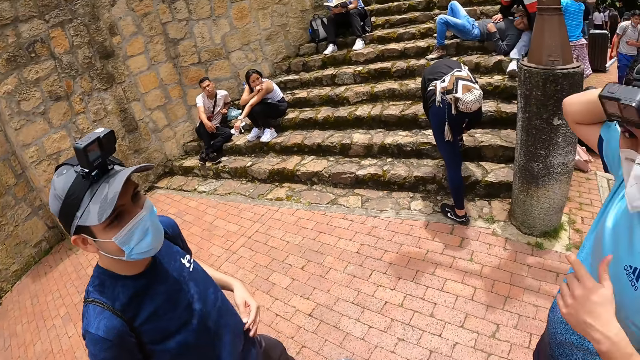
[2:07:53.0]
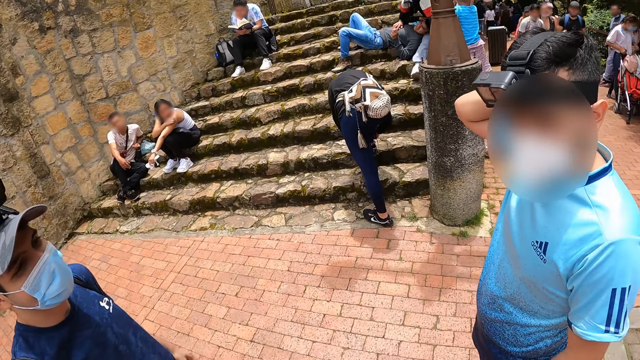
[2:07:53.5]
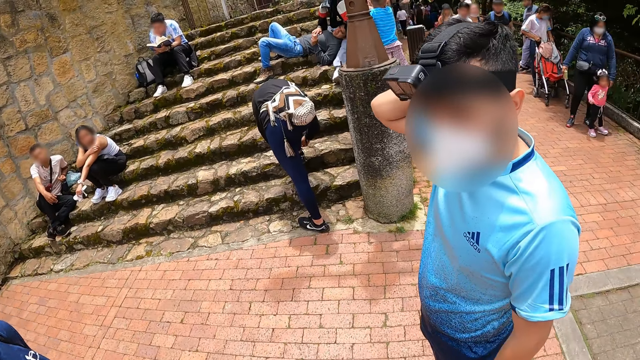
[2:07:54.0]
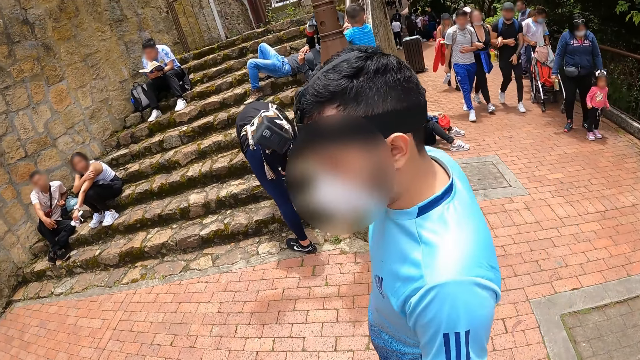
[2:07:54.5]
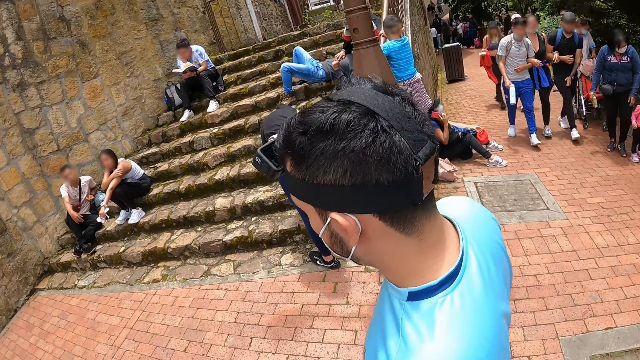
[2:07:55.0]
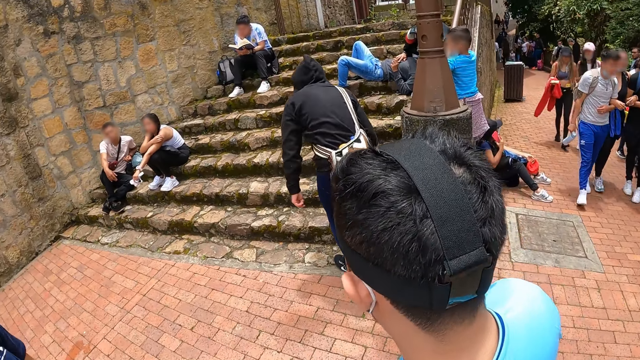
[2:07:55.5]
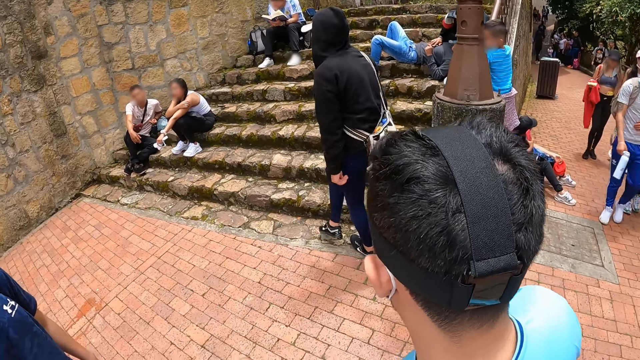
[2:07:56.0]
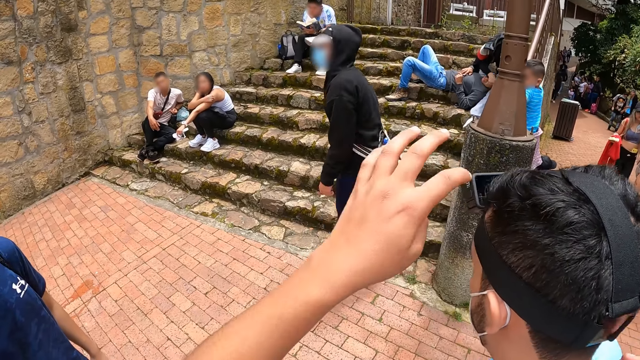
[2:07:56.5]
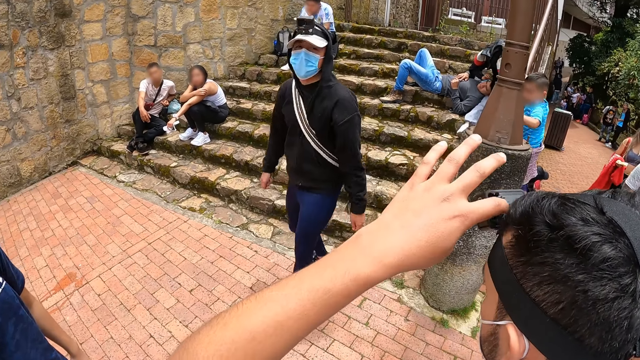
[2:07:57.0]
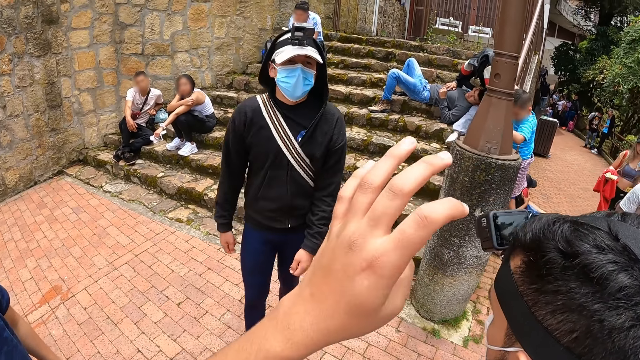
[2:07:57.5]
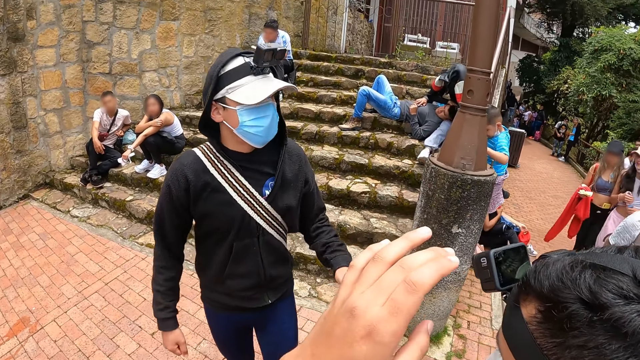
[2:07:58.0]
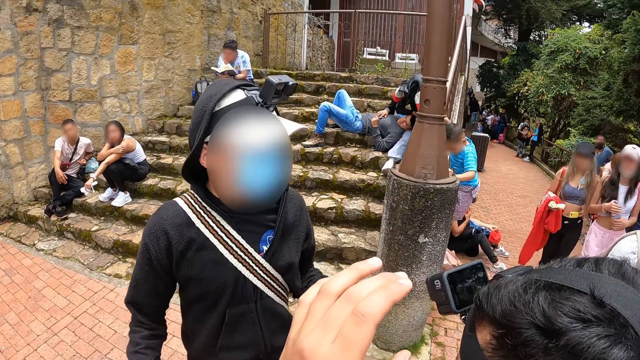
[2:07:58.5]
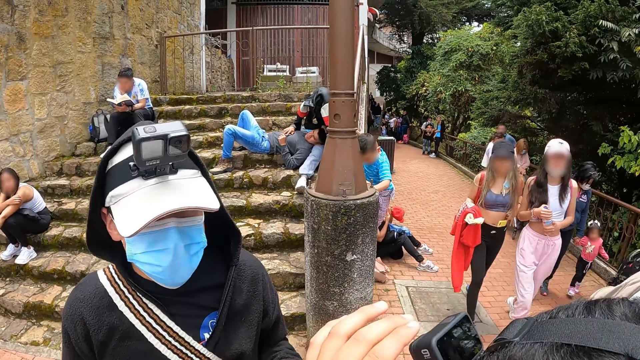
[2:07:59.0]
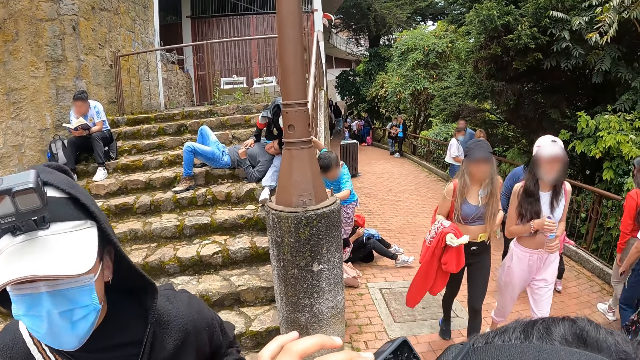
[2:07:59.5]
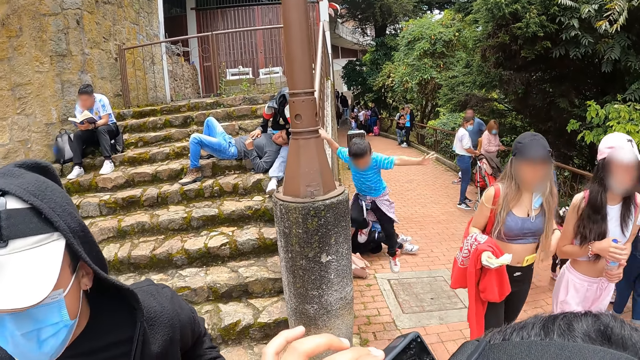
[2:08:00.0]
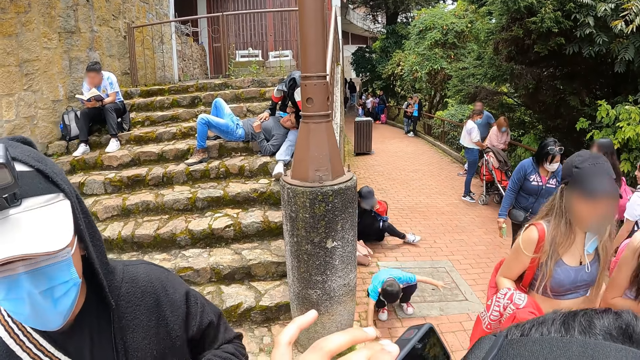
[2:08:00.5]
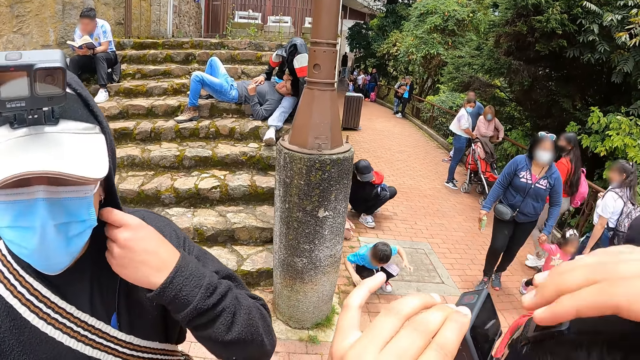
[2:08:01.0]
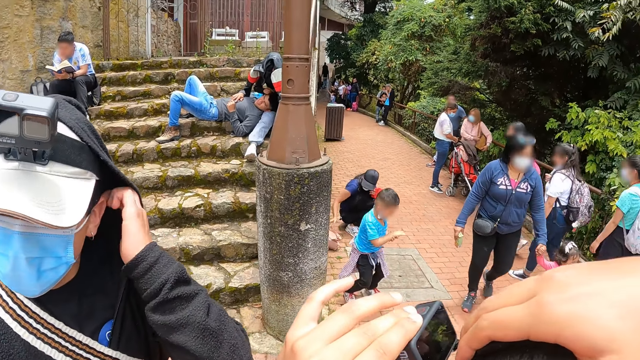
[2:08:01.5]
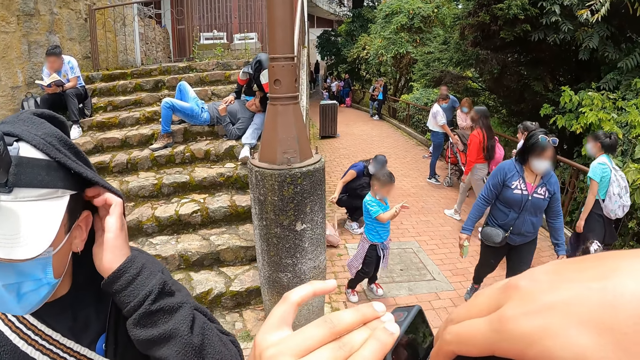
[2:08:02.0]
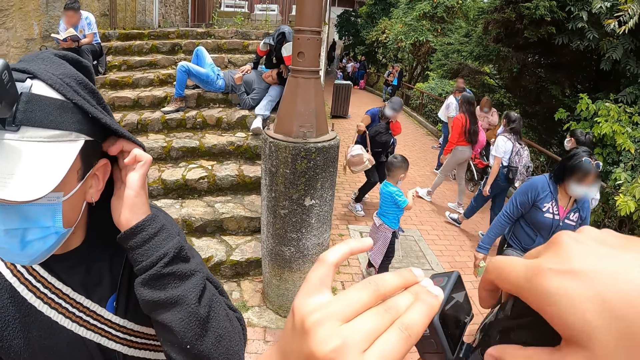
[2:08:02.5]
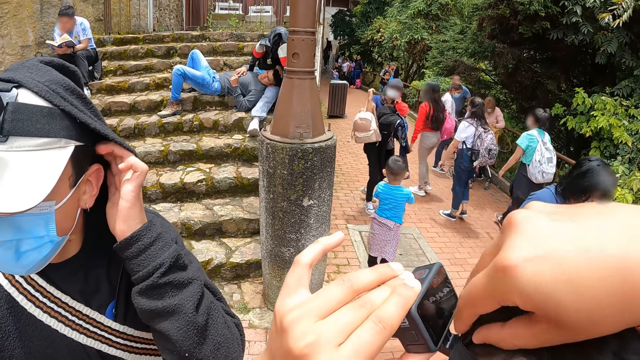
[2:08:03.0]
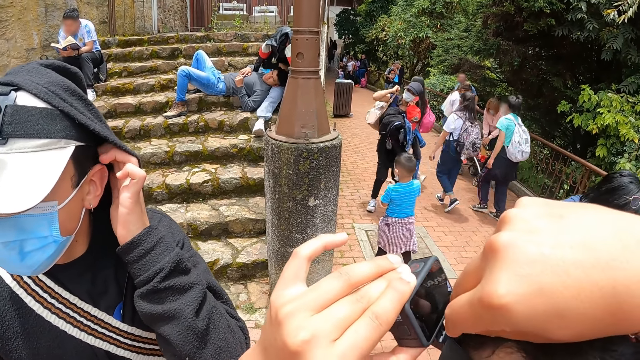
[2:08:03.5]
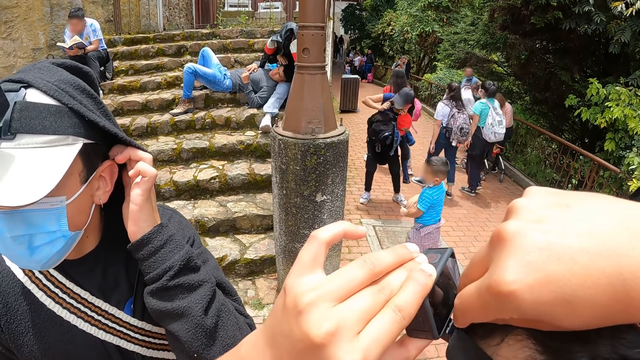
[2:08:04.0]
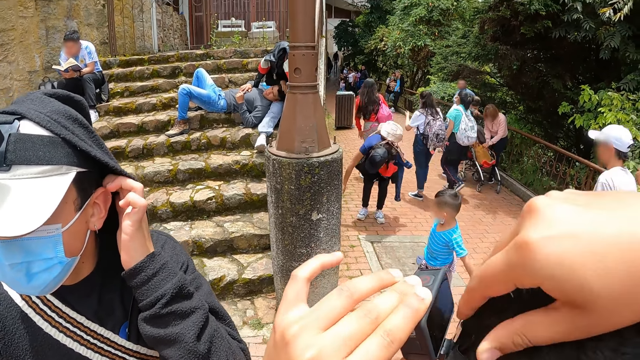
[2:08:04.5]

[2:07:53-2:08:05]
A man walks on the sidewalk. Another man touches a head camera with his left hand. The camera wearer adjusts the first man's camera with his hands. Another man touches his hair with his left hand.

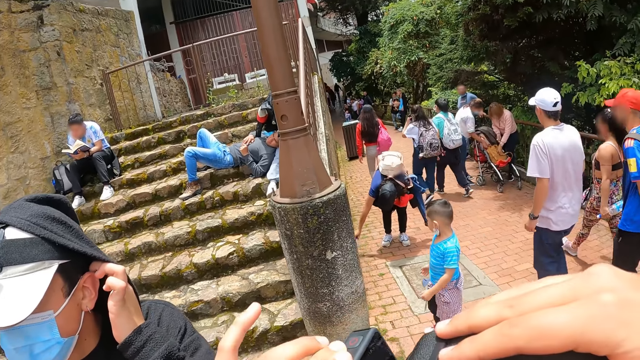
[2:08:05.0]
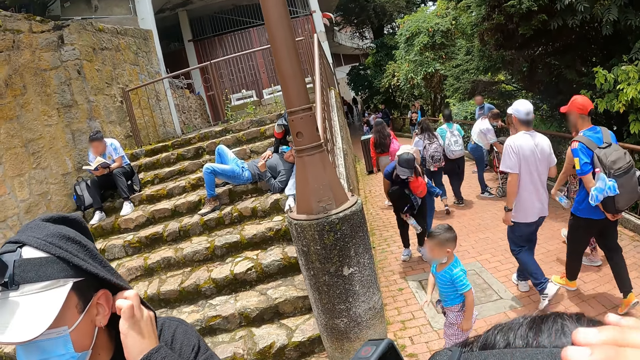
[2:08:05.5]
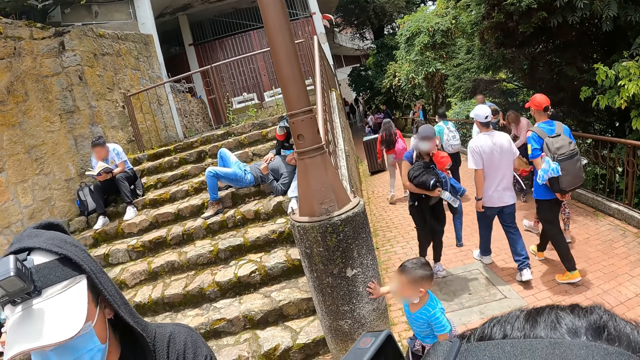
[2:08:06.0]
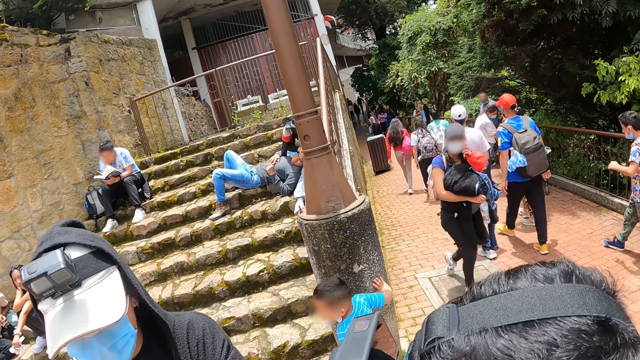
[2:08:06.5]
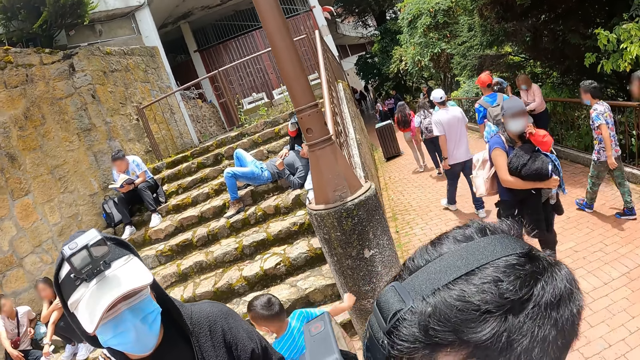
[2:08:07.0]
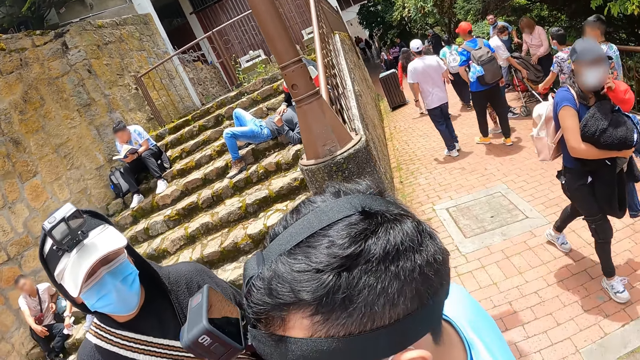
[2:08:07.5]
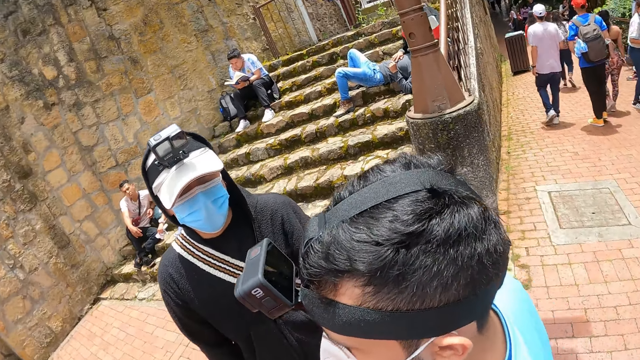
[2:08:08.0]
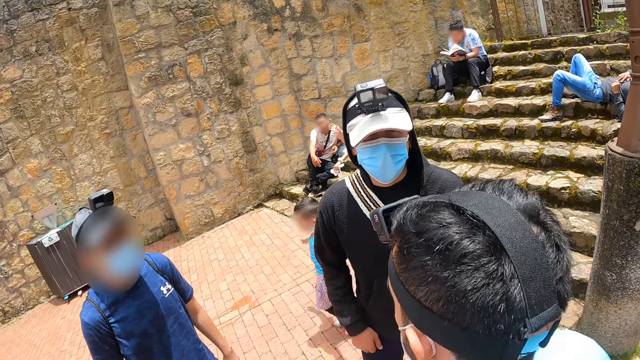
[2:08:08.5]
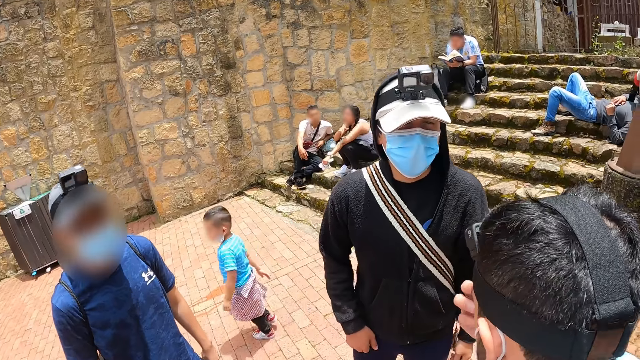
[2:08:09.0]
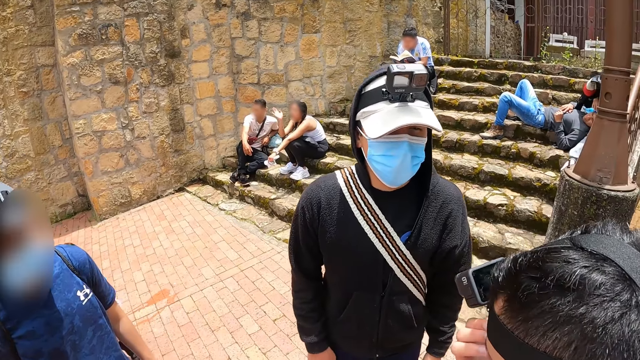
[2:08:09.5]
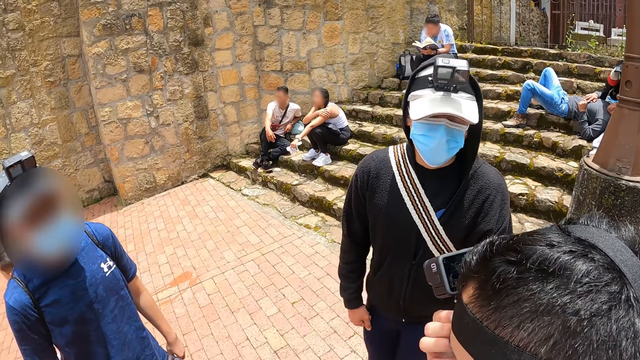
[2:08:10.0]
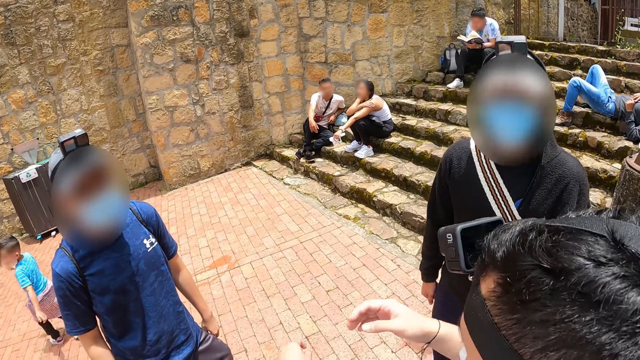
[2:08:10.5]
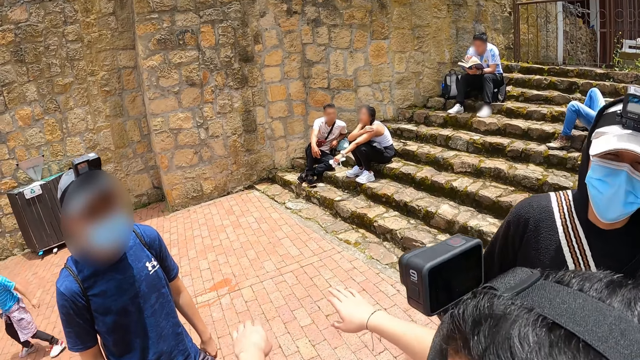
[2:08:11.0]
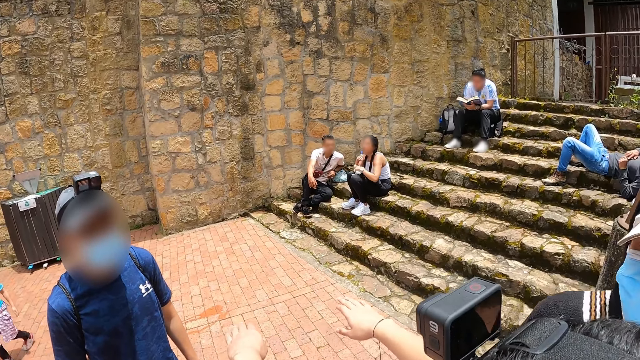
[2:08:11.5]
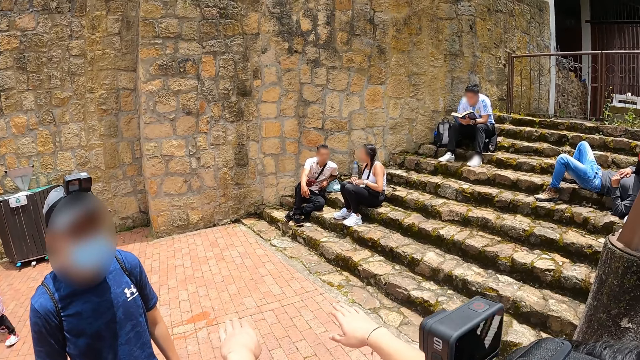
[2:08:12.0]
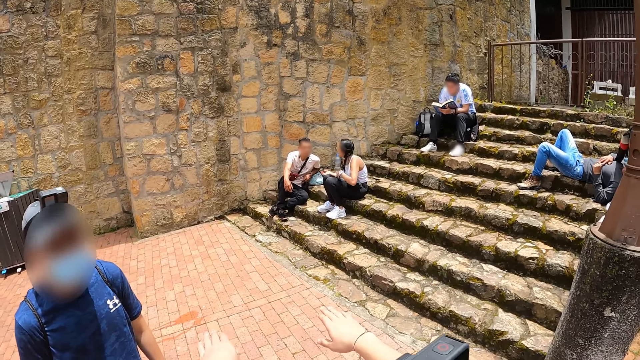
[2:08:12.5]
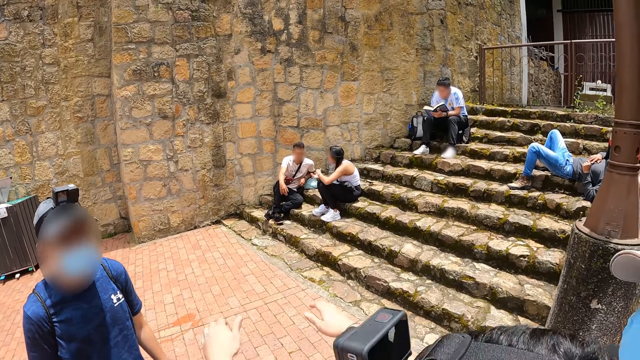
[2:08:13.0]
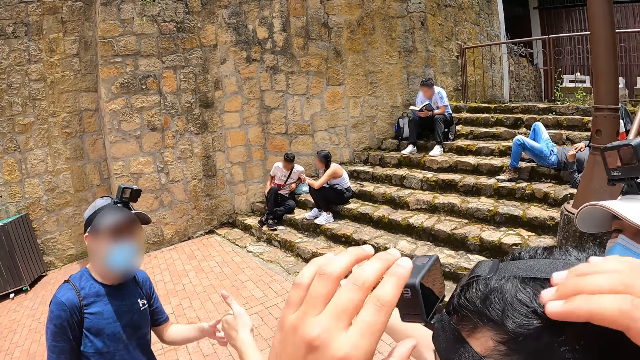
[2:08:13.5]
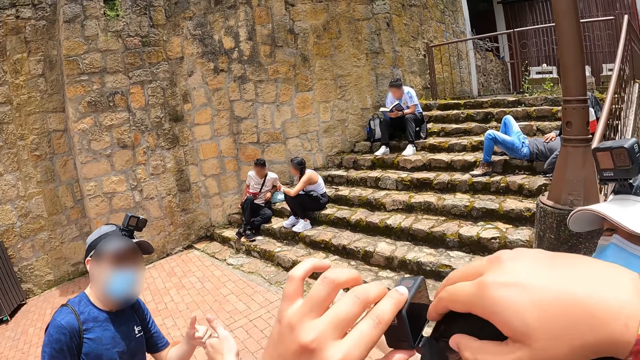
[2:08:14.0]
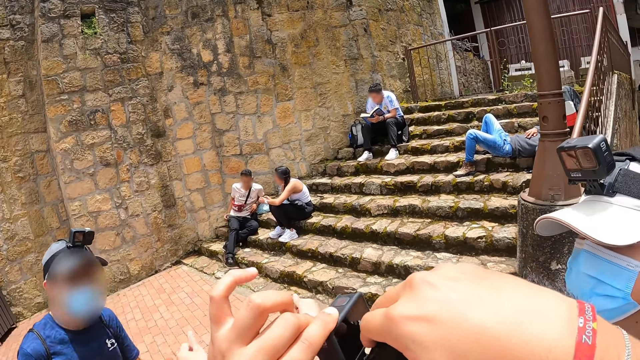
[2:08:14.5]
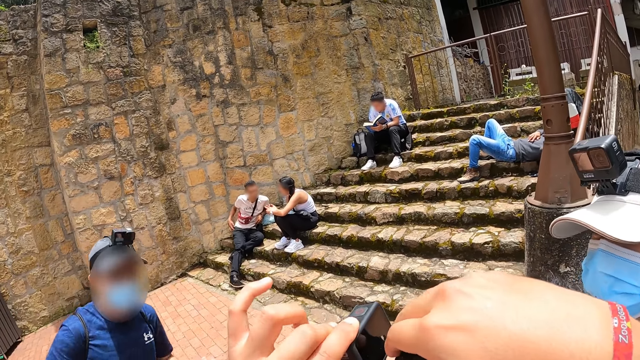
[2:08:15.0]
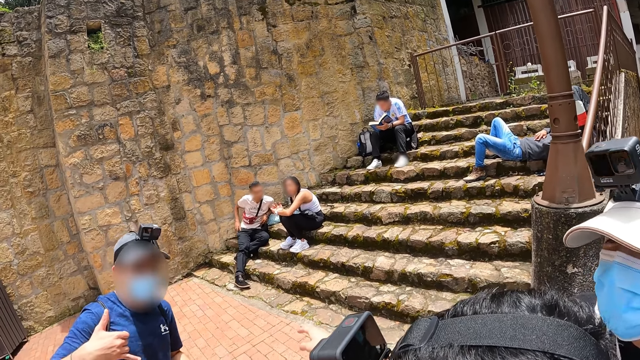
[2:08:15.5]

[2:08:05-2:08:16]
Three men stand on the sidewalk. The camera wearer stands on the sidewalk. They adjust a man's camera.
